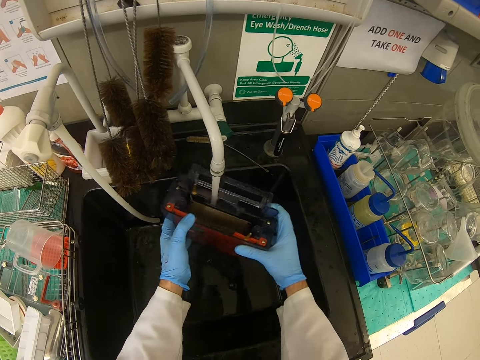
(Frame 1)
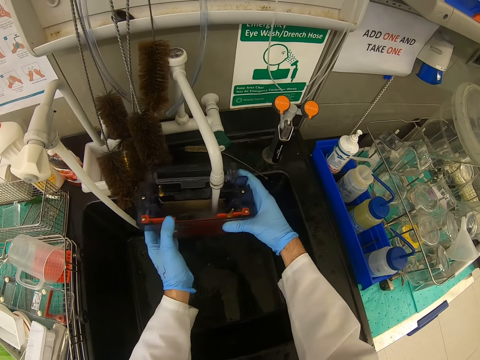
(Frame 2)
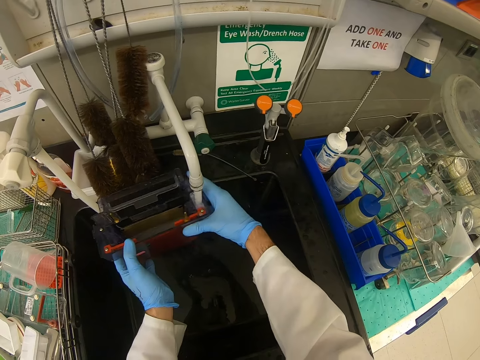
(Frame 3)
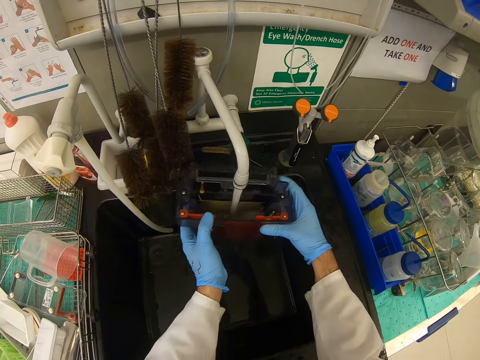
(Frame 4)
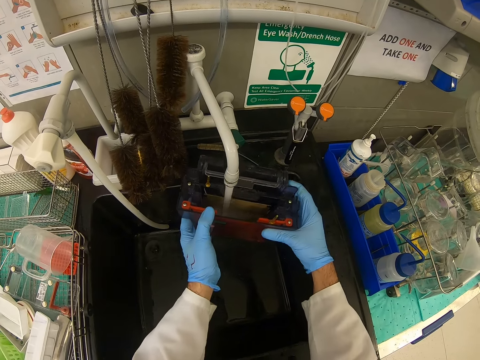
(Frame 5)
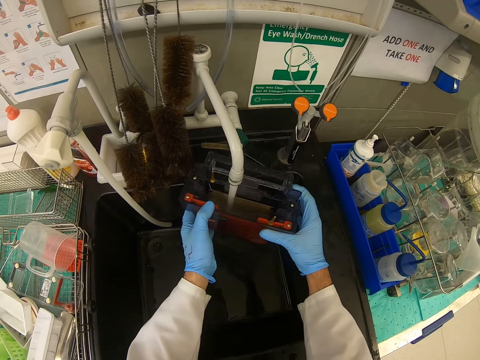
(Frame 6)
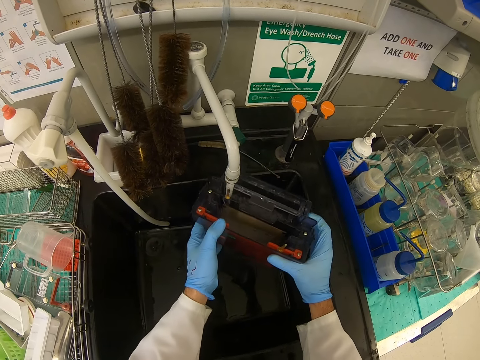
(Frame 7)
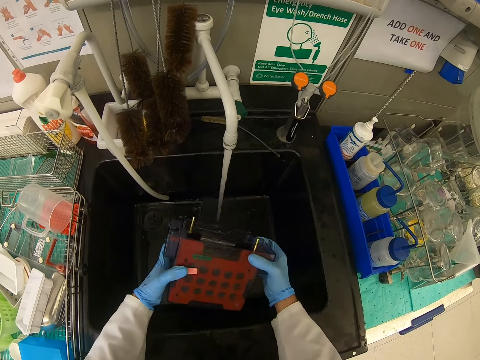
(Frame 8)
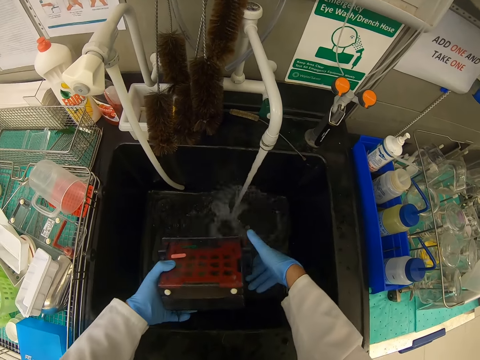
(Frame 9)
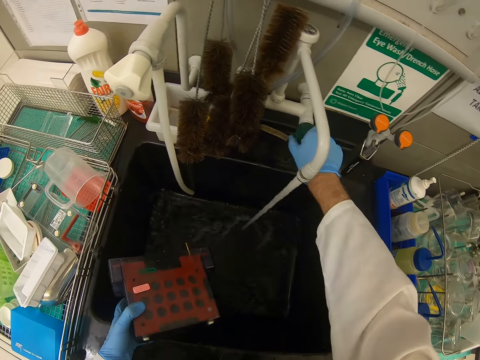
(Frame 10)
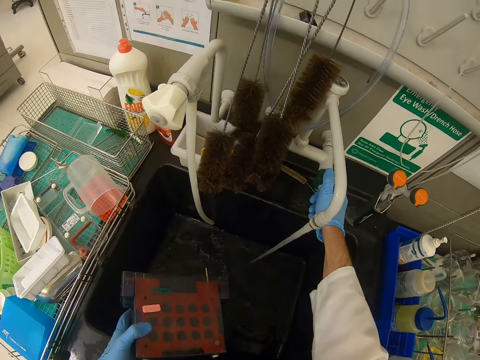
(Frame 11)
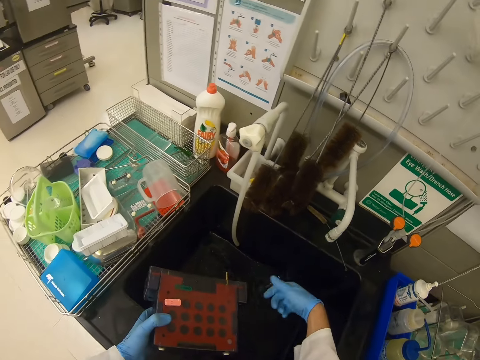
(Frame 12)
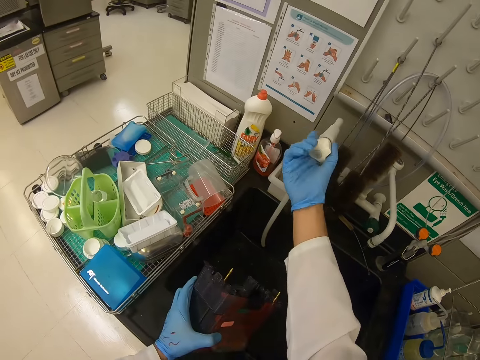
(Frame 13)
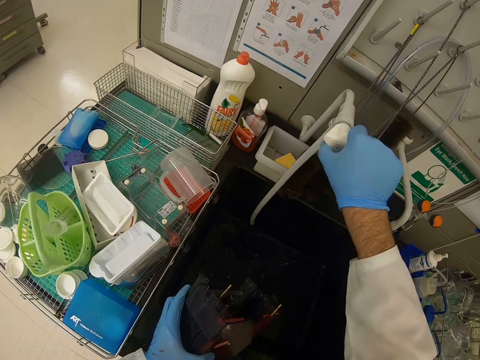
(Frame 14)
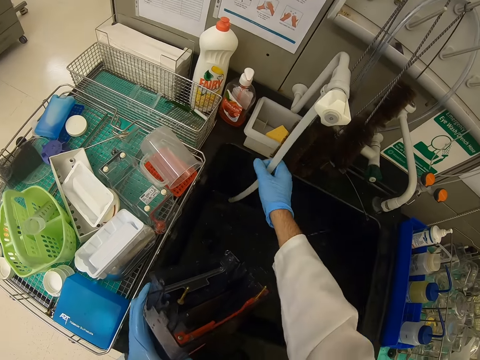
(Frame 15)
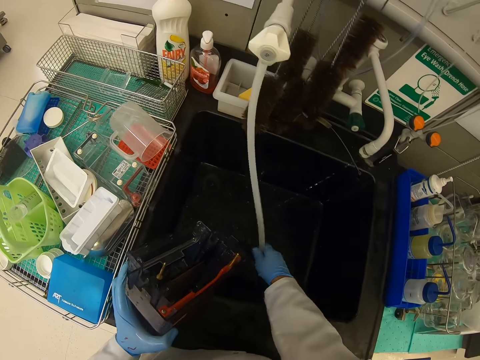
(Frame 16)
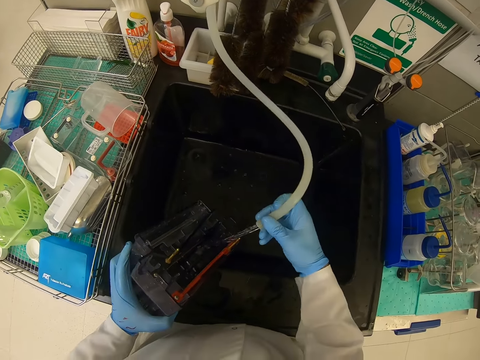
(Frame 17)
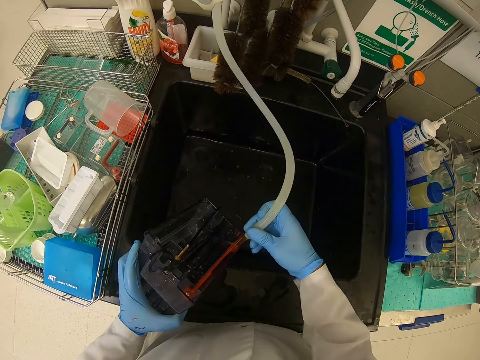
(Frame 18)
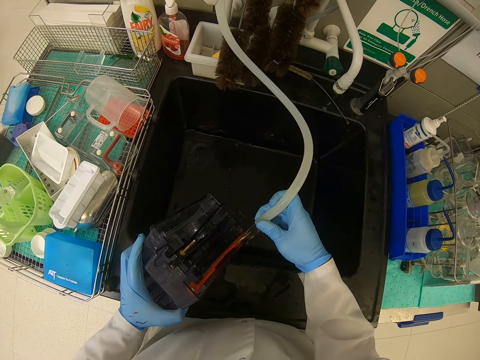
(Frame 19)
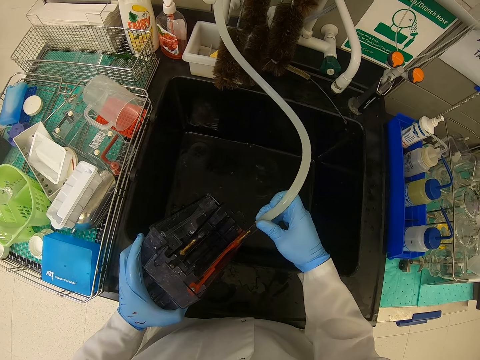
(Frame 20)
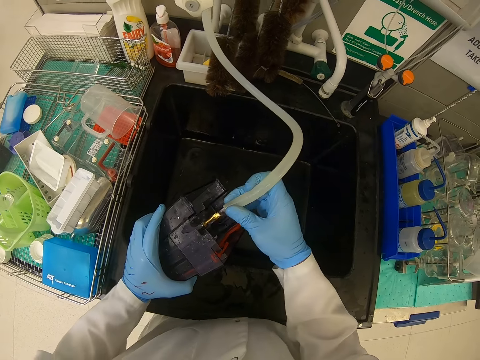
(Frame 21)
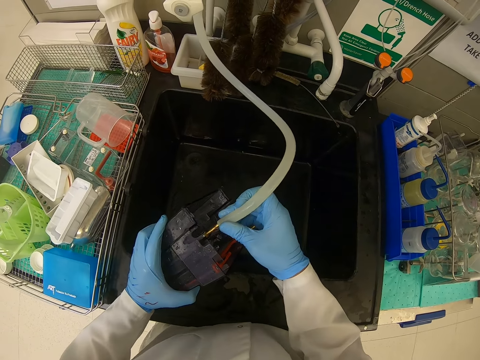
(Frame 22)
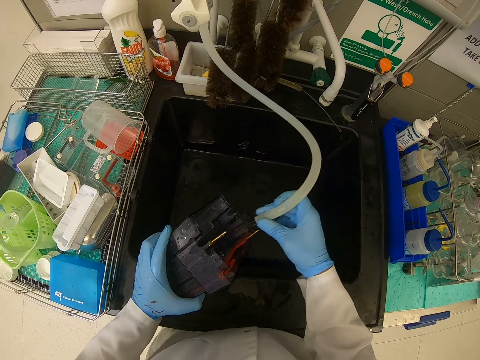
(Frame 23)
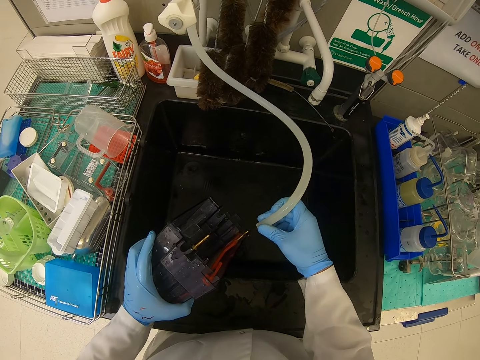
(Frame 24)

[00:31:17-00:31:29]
The camera wearer rinses something in the sink. He closes the tap with his right hand. He fetches water from the sink.

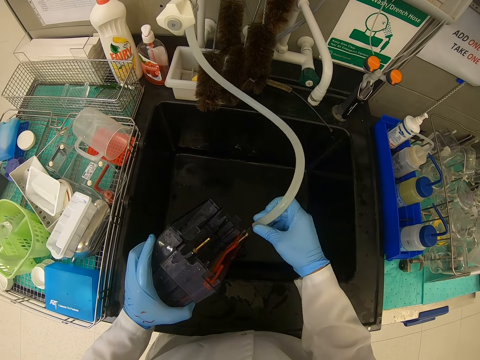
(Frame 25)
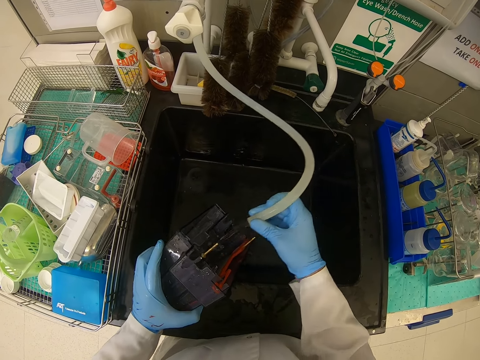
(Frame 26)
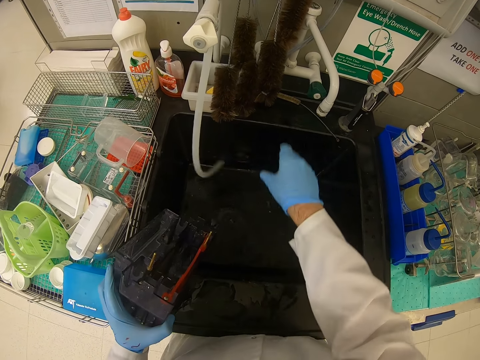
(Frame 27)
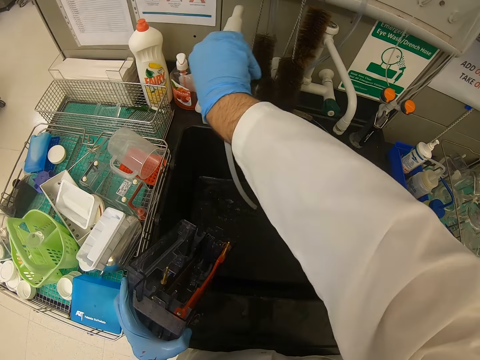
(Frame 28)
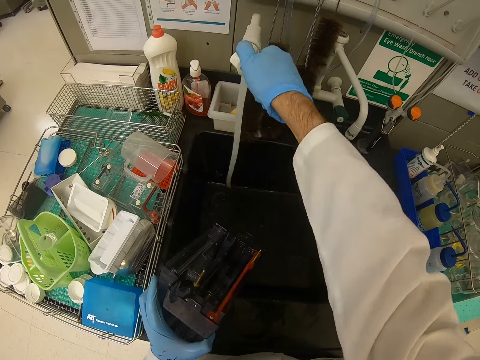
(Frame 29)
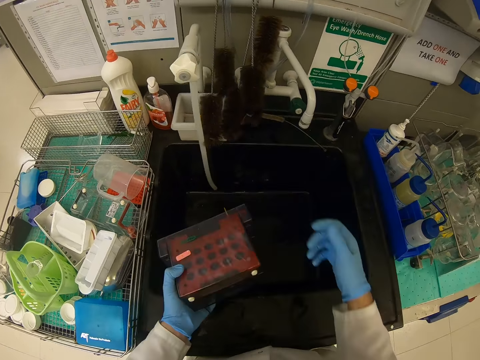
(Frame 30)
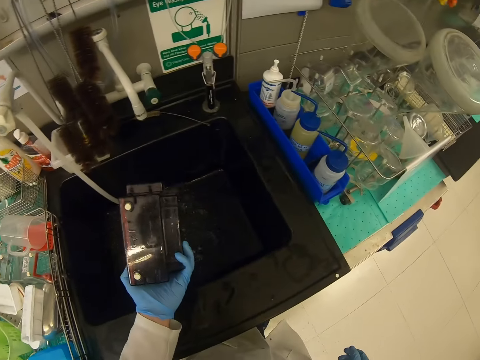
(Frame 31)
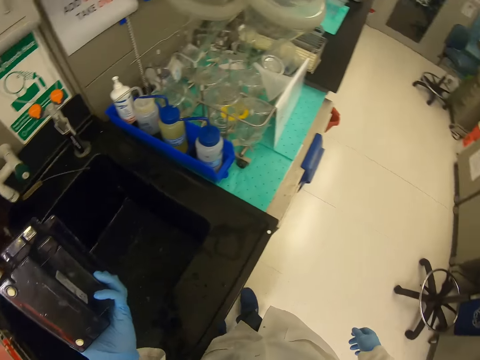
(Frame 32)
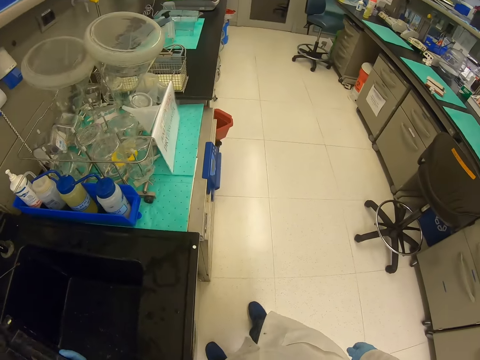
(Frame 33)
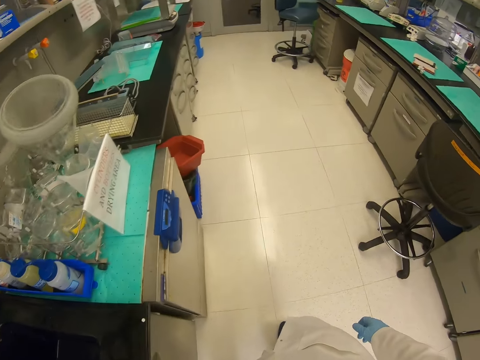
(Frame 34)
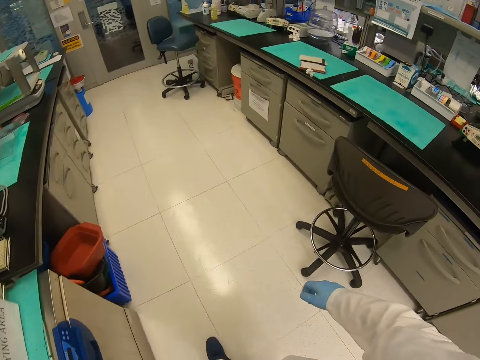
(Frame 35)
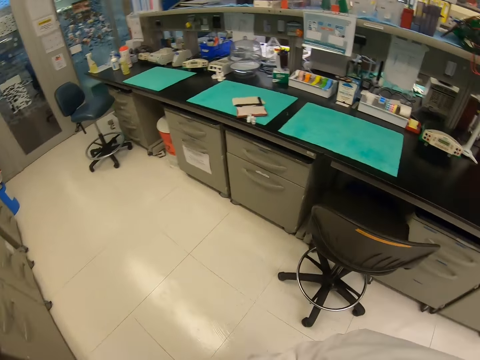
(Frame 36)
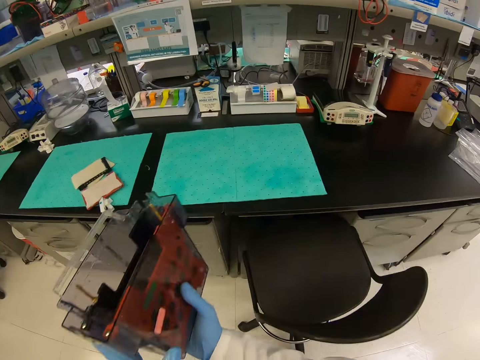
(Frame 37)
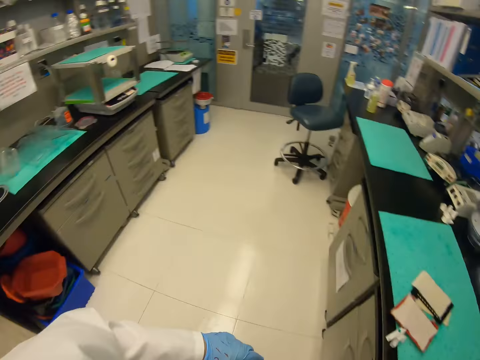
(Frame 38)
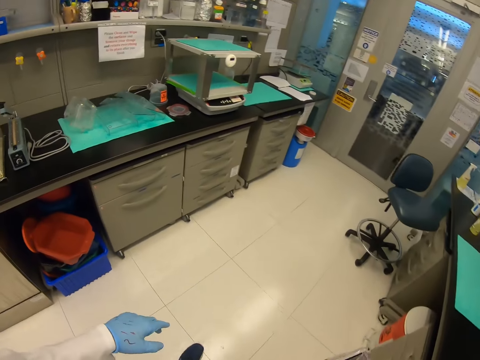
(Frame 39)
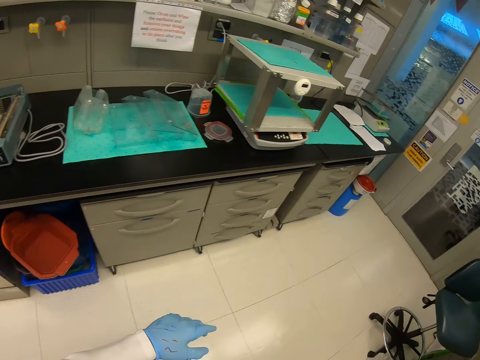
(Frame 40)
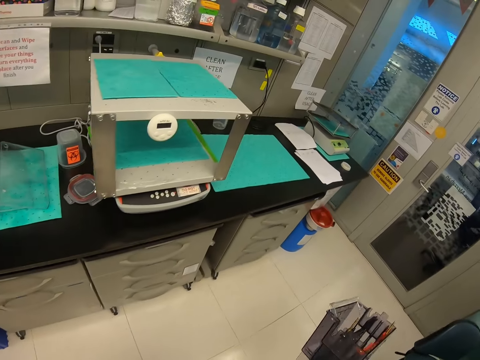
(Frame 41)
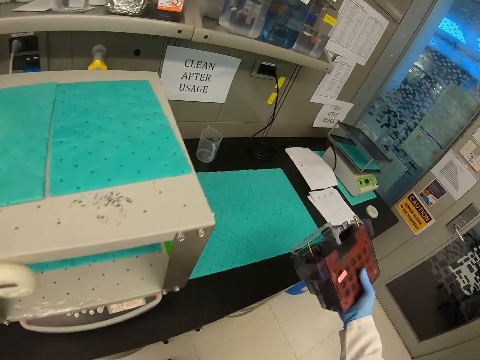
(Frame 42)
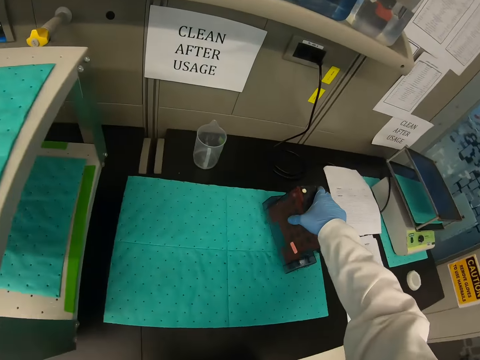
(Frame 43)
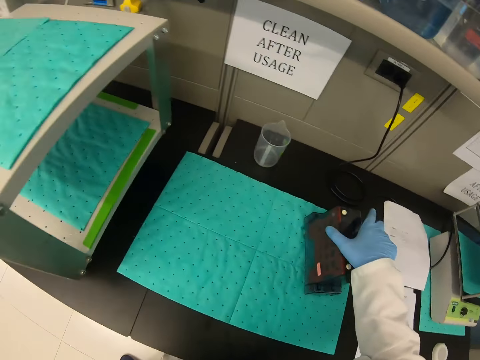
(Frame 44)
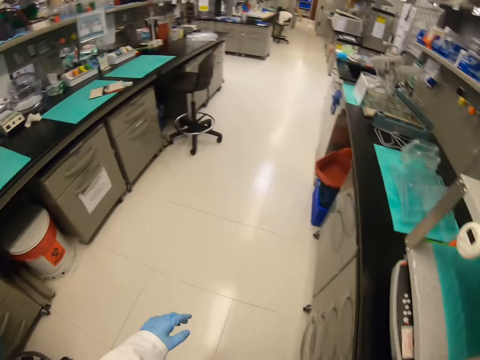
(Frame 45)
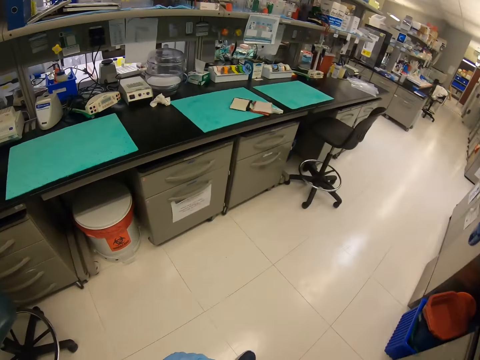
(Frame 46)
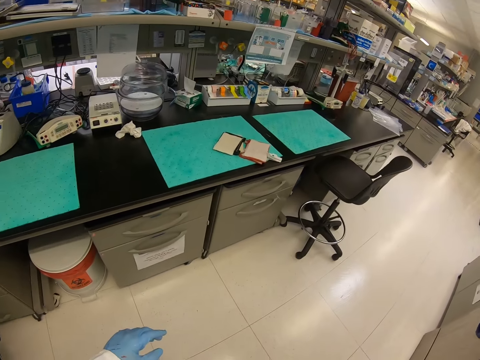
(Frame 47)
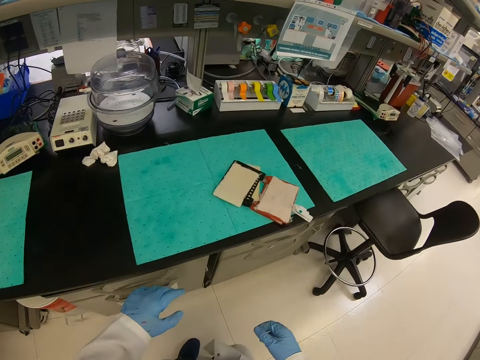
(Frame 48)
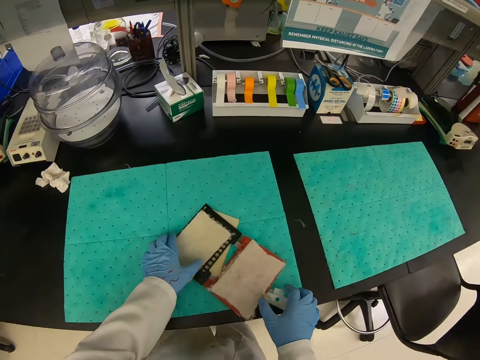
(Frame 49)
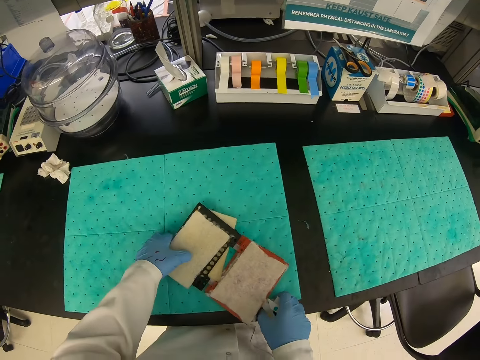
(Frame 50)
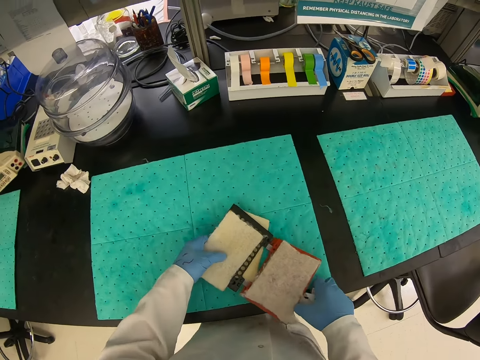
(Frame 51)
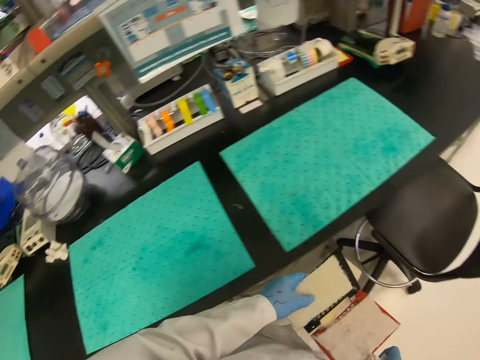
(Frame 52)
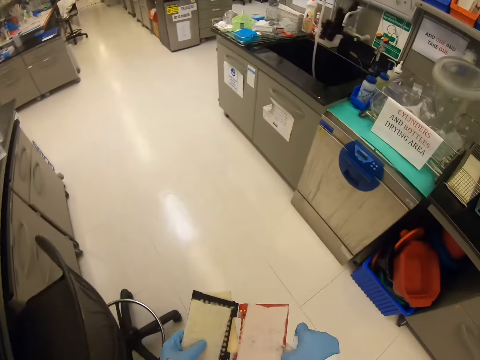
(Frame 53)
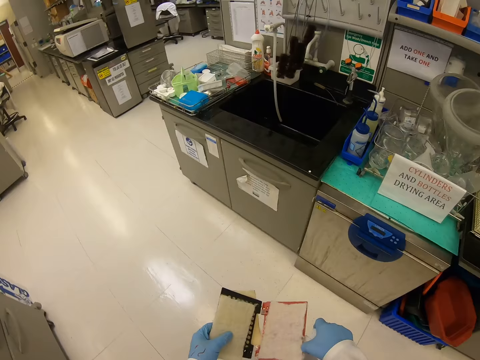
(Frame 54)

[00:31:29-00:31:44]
The camera wearer closes the tap with his right hand. He places an apparatus in a table. He takes something from the table.
